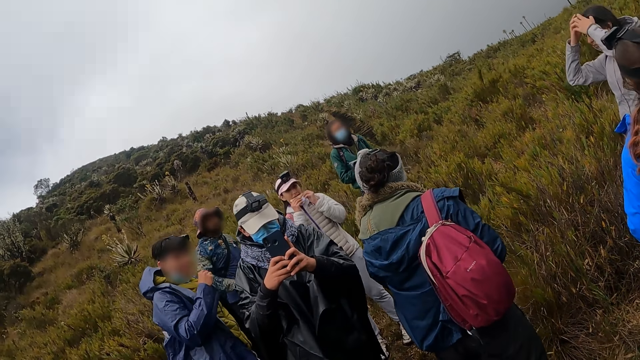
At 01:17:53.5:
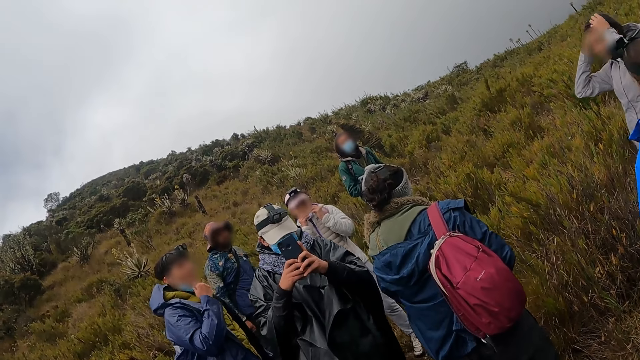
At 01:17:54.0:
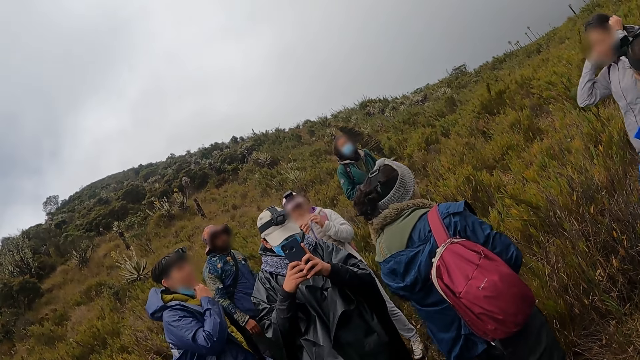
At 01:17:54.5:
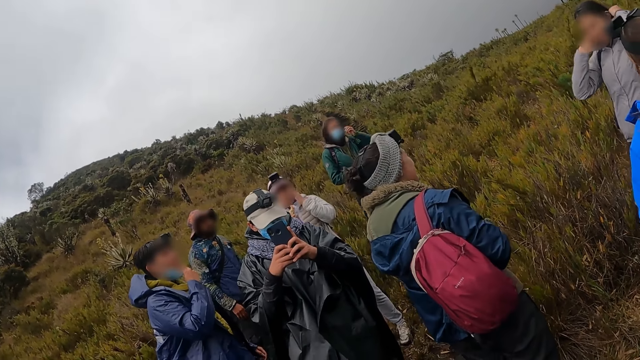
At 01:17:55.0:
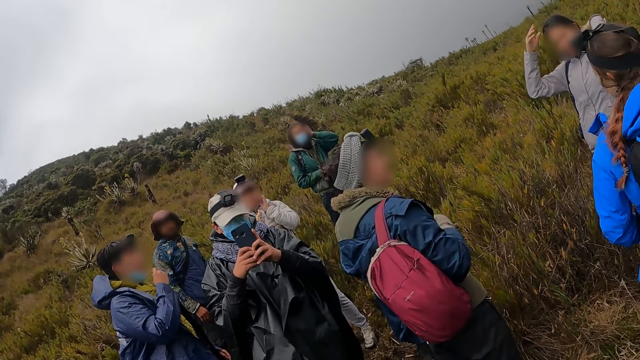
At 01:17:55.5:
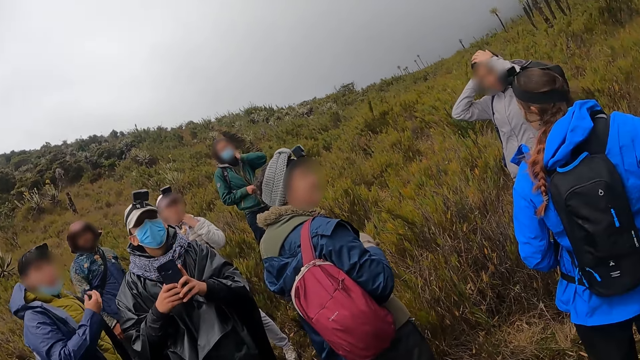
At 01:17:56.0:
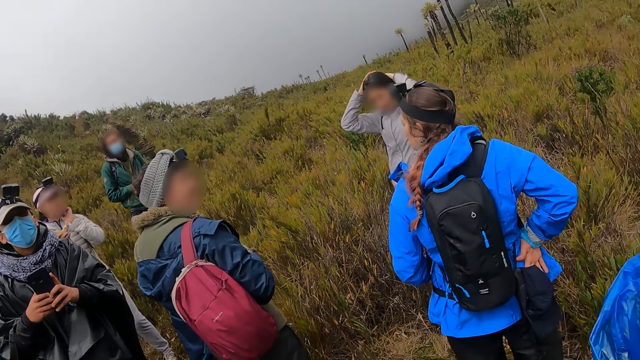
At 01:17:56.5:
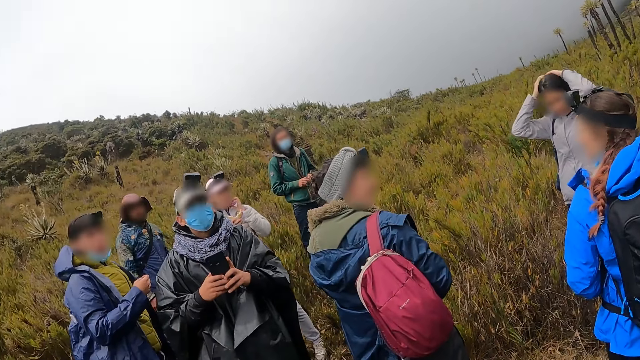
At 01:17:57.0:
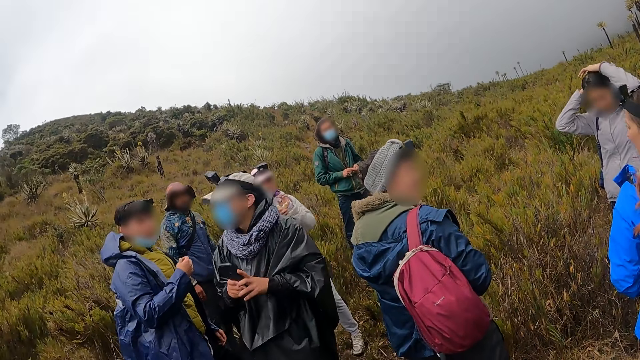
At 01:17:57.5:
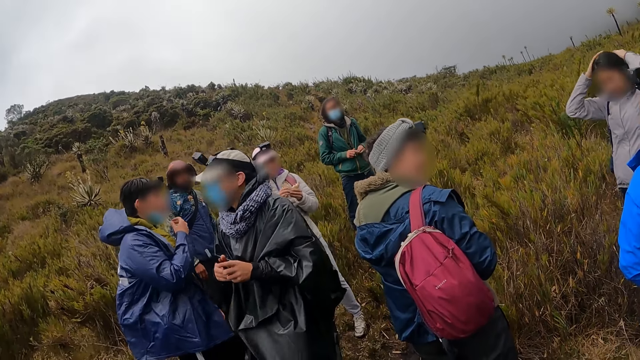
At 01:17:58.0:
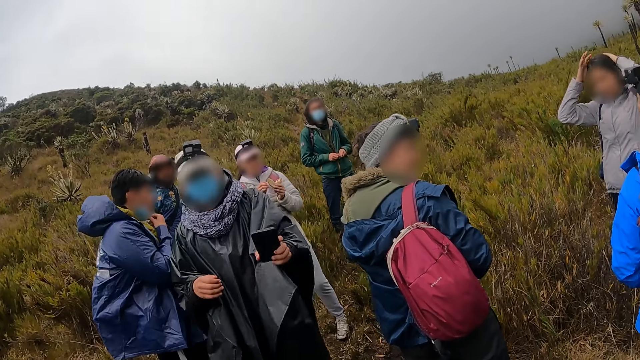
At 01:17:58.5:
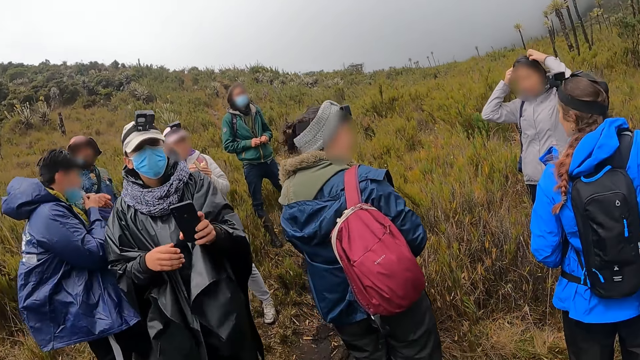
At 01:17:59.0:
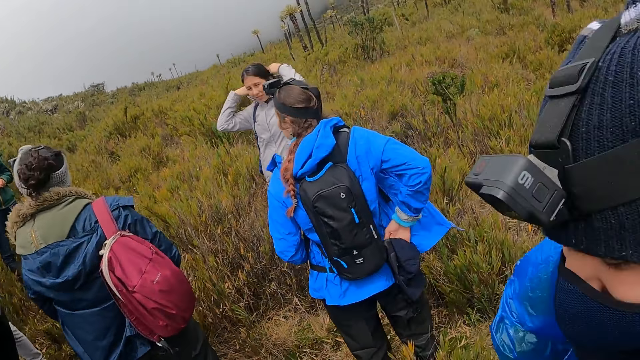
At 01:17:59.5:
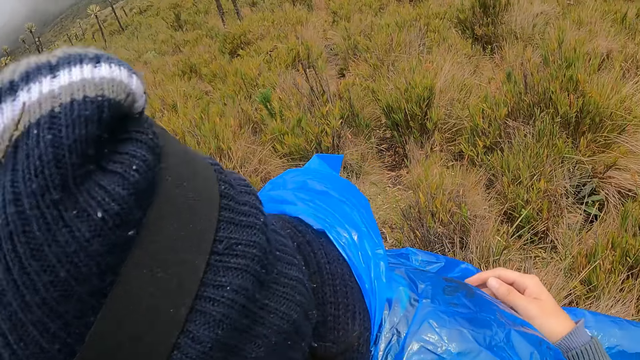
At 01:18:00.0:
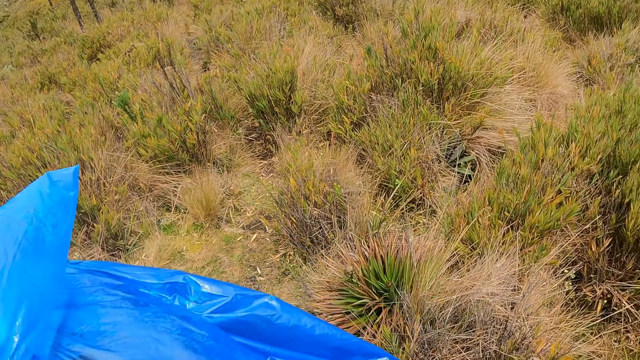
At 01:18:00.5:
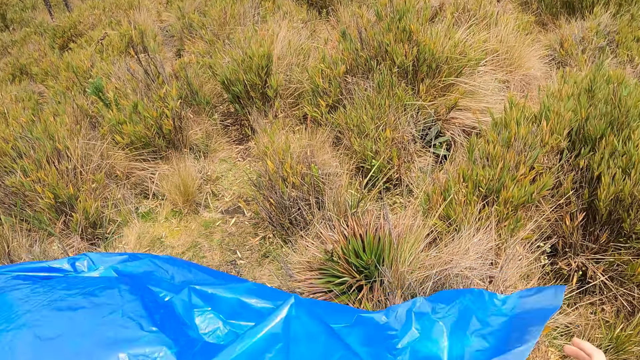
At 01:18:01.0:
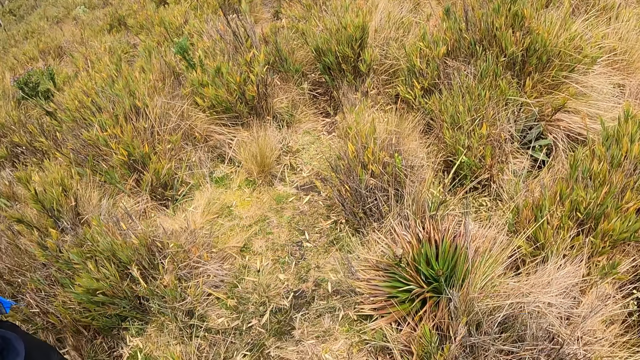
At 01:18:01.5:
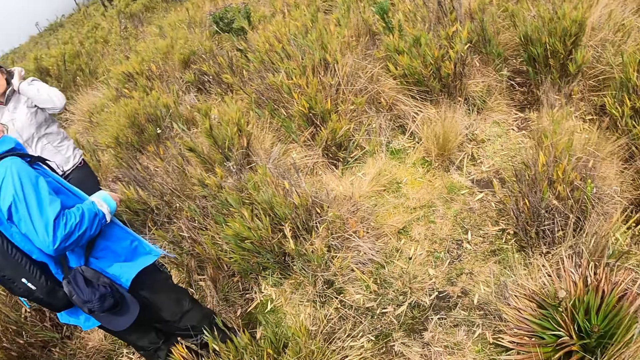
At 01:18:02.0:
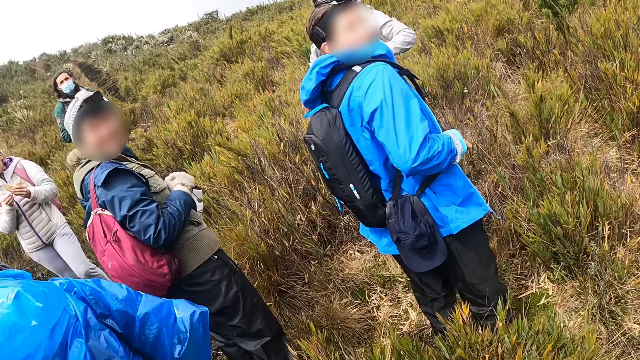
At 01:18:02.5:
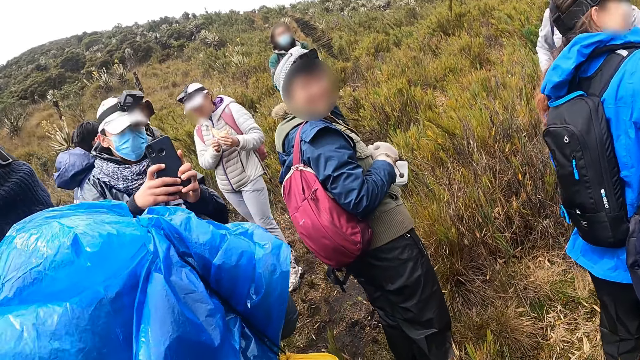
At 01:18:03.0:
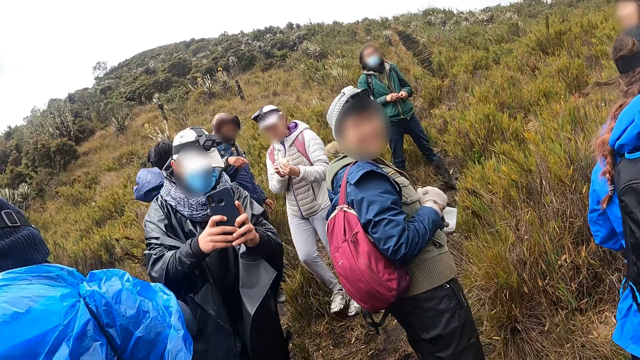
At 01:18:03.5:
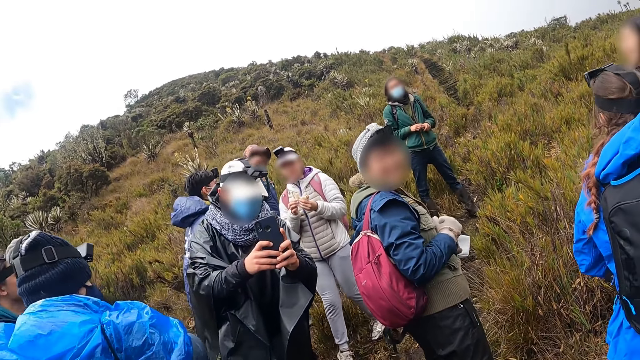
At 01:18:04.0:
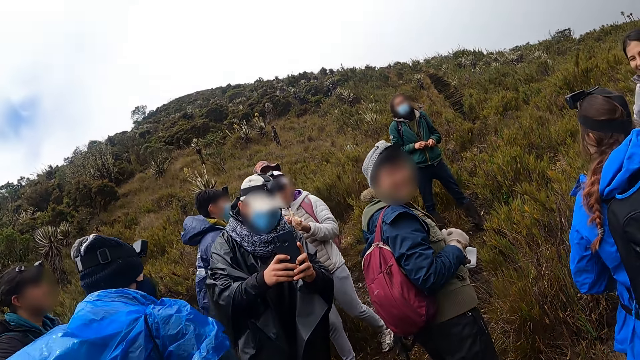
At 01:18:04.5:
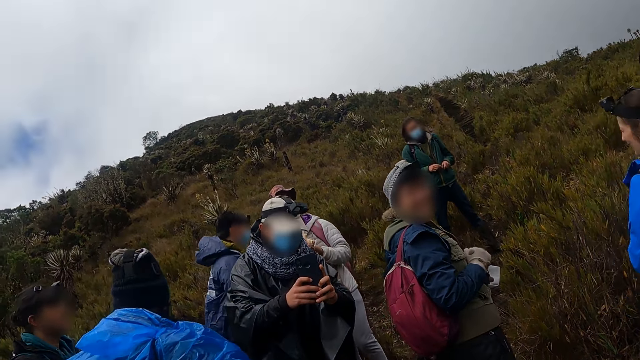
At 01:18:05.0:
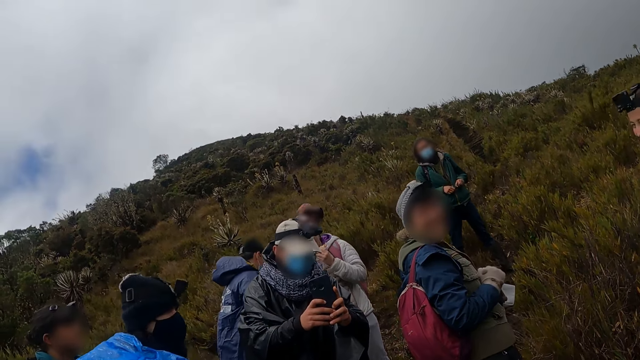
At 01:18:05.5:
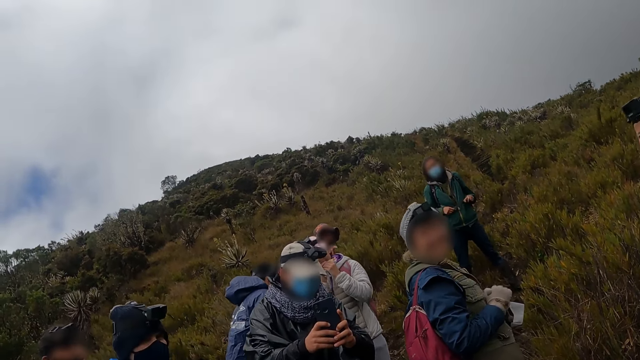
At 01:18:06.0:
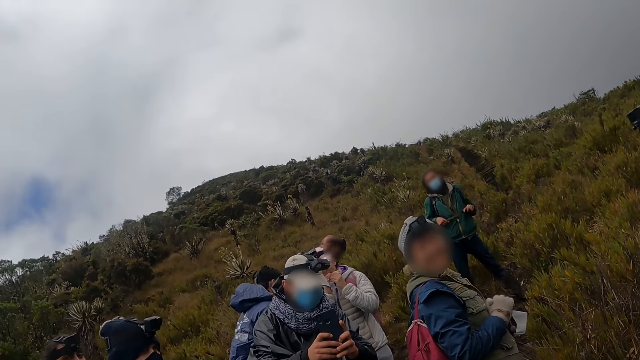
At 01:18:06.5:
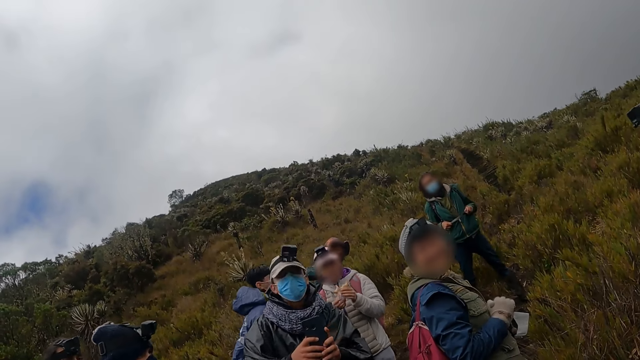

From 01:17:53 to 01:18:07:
A woman eats the sandwich in her hands. A man touches a nose mask on his face with his right hand. Another man holds the phone with his left hand. The first man adjusts the nose mask on his face with his right hand. The camera wearer looks around the hill. They touch the first man's coat. The other man holds the phone with his hands. The woman eats the sandwich in her hands. The other man takes a photo of the camera wearer.

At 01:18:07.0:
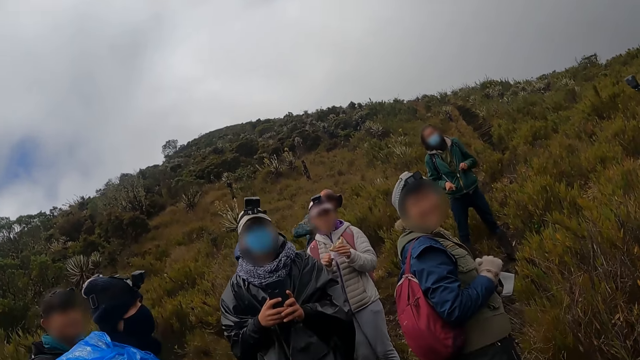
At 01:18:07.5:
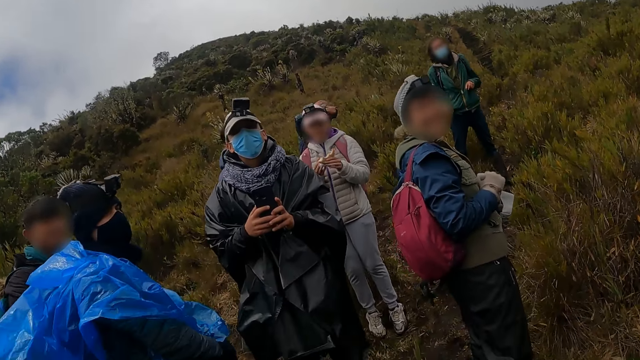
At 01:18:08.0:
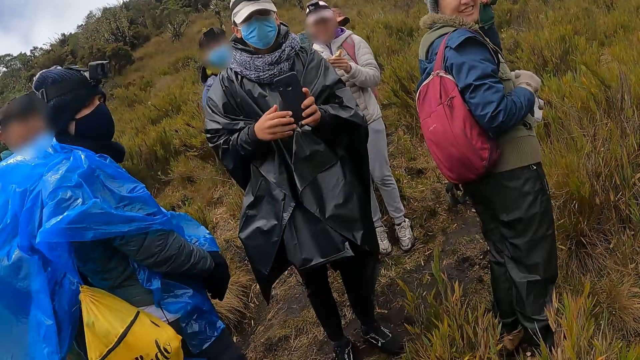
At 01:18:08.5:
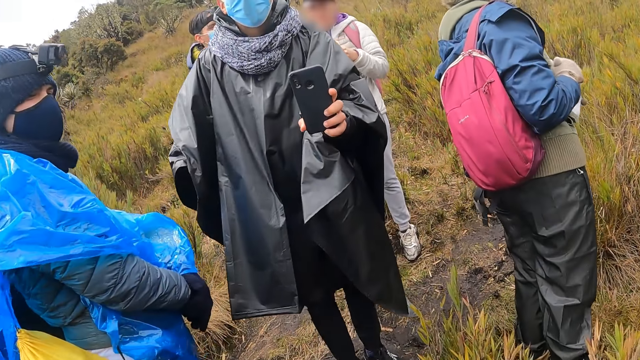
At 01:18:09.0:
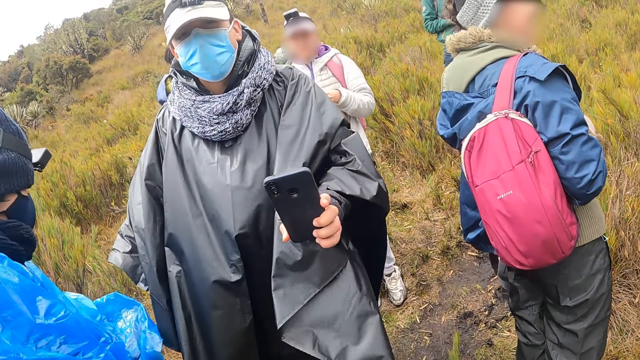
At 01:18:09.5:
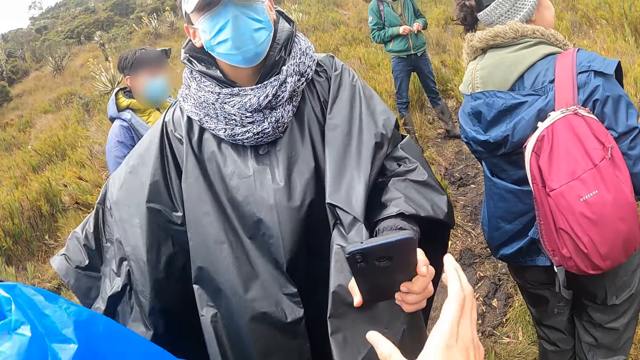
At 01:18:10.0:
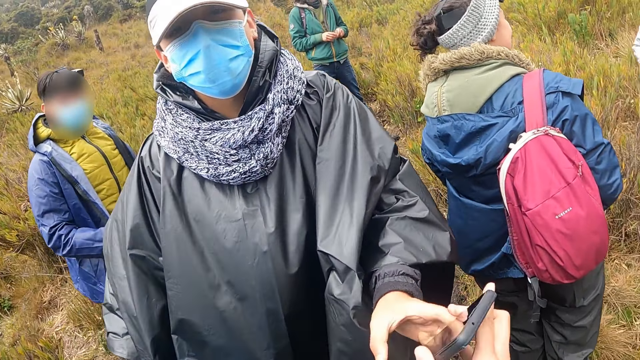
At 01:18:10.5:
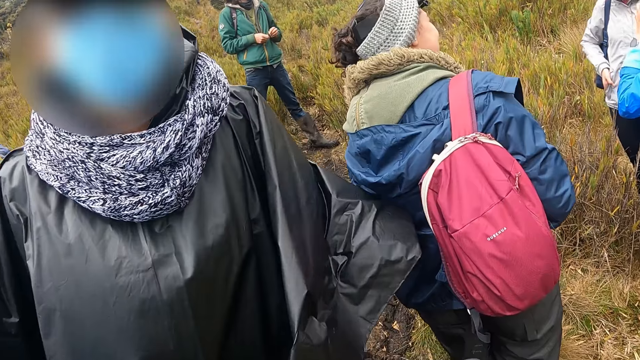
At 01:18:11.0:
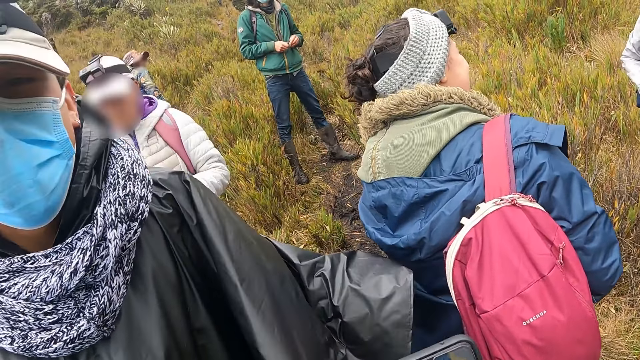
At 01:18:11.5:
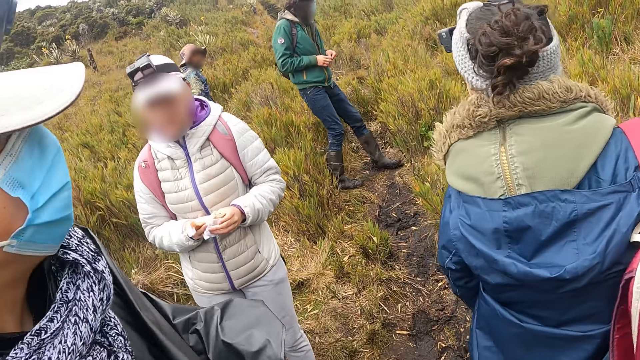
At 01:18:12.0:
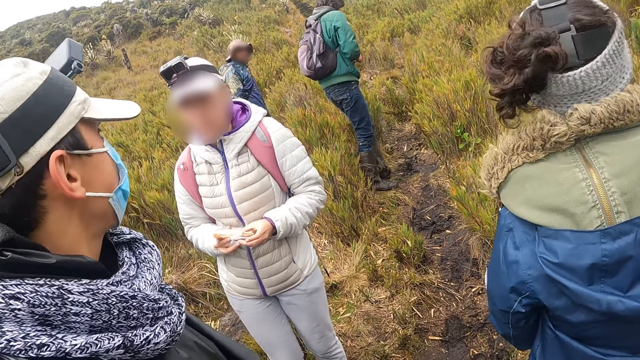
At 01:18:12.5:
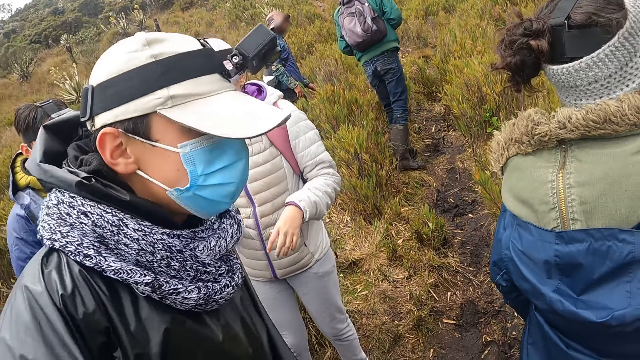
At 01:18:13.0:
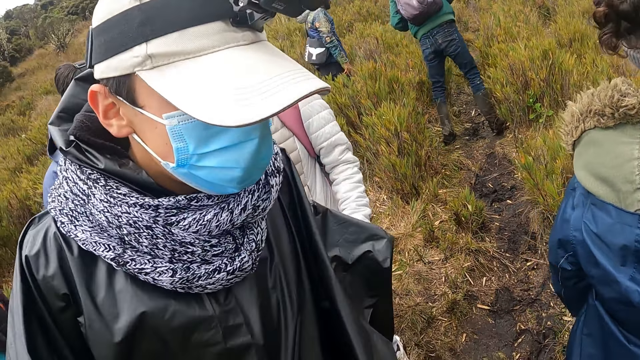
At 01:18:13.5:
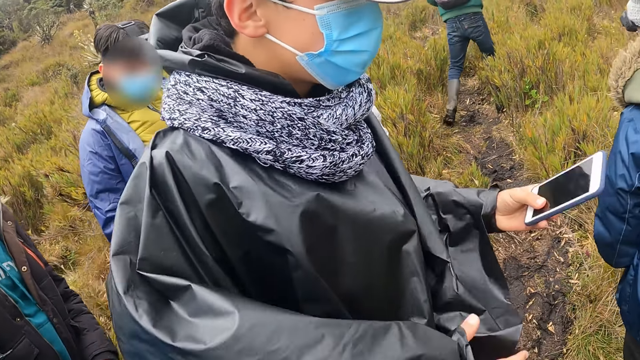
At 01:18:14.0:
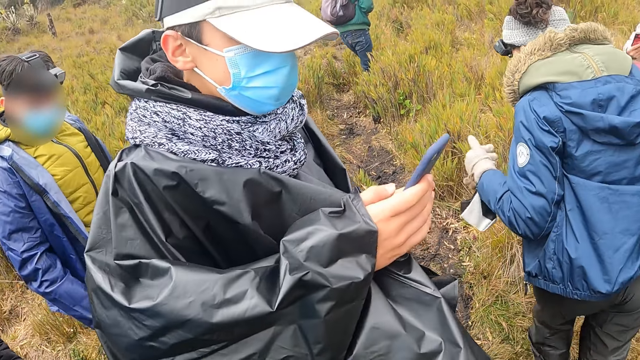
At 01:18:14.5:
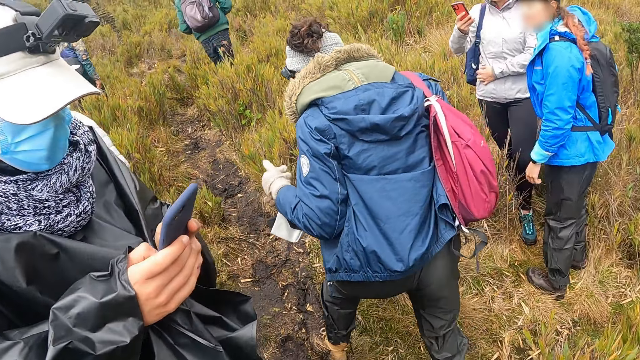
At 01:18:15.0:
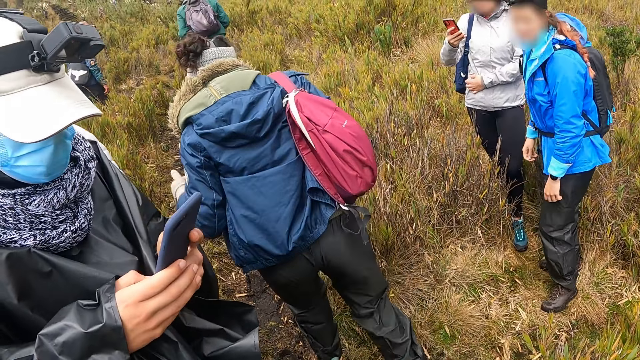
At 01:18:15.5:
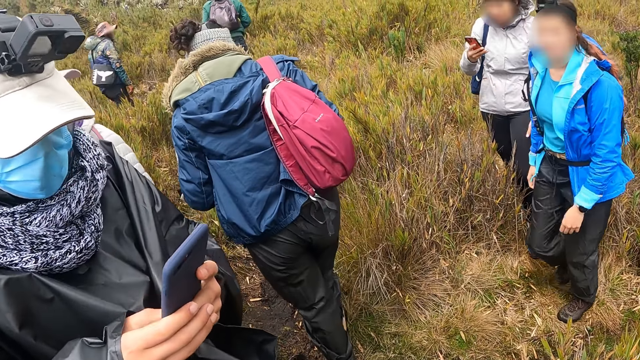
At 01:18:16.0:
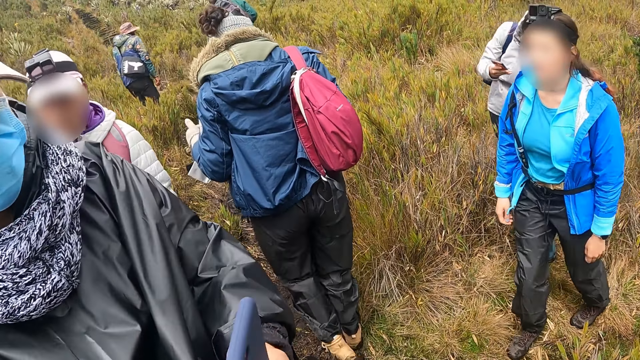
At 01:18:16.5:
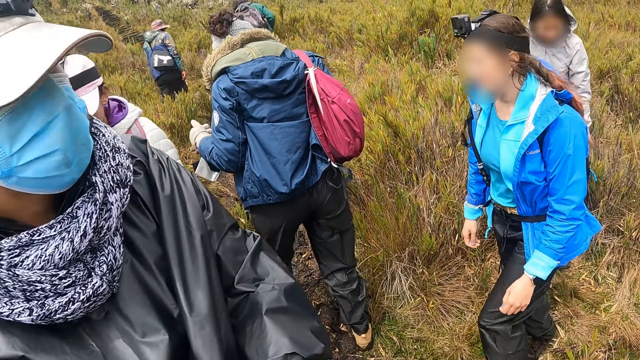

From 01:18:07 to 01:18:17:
The camera wearer dialogues with a man. The man holds the phone with his left hand. The man passes the phone in his left hand to the camera wearer. The man takes out a phone from his trouser pocket with his left hand. The man operates the phone with his hands. A woman holds a phone in her right hand. The man scrolls the phone. The man hands the phone to the camera wearer.
